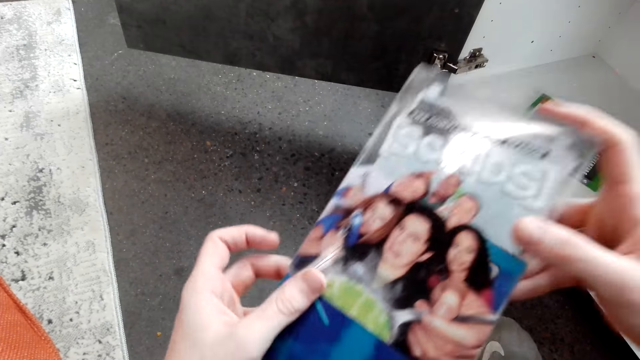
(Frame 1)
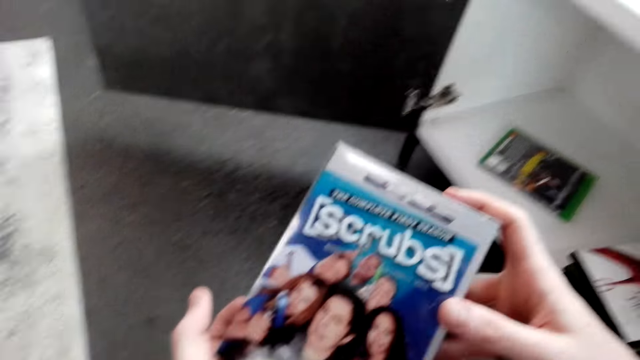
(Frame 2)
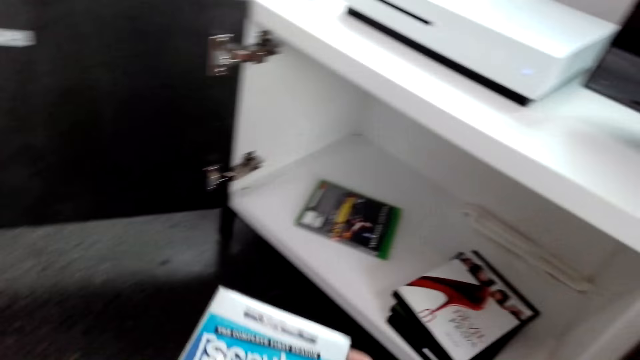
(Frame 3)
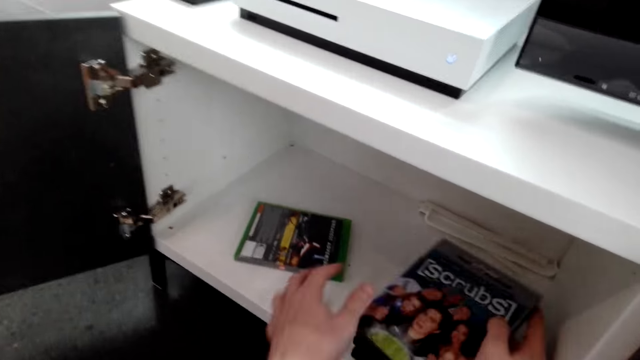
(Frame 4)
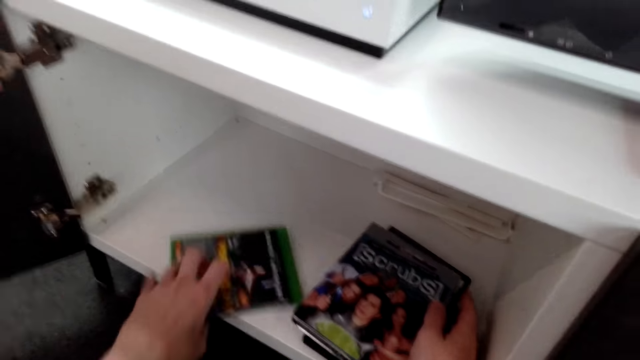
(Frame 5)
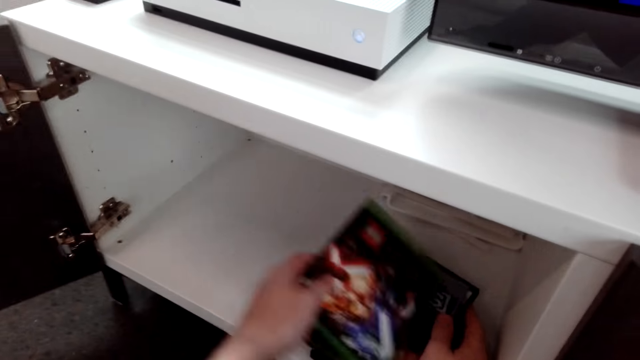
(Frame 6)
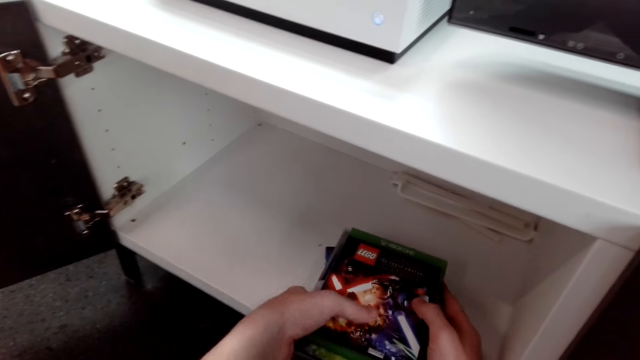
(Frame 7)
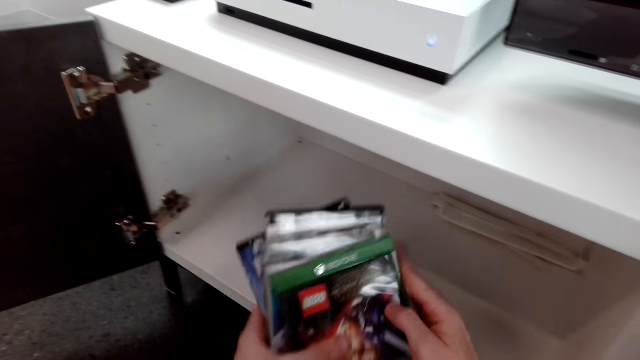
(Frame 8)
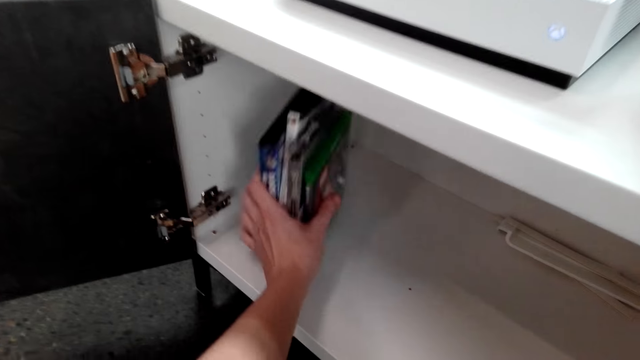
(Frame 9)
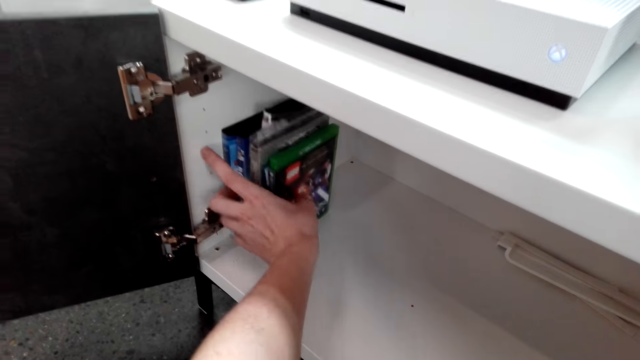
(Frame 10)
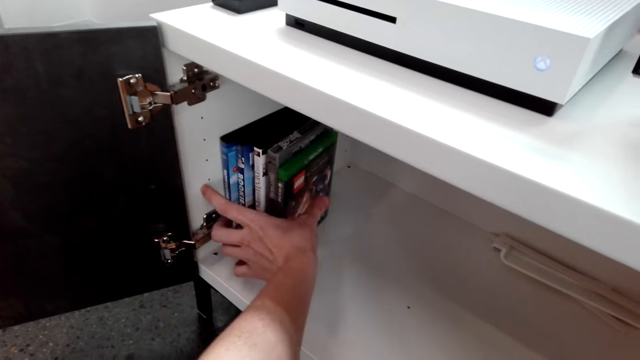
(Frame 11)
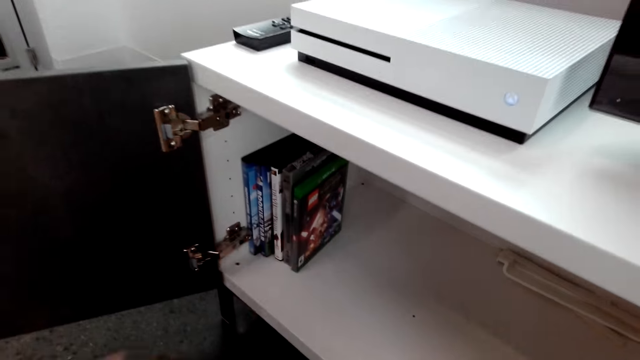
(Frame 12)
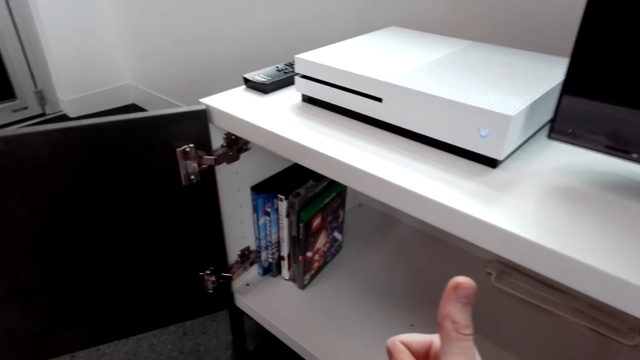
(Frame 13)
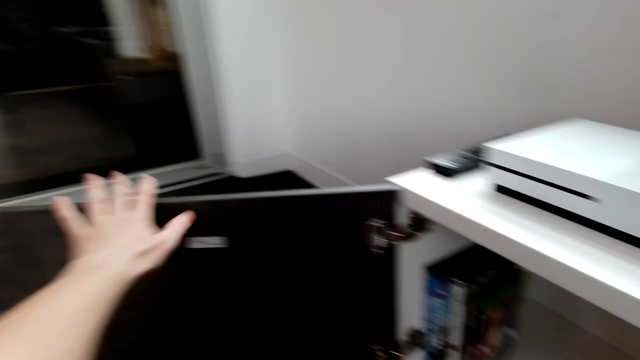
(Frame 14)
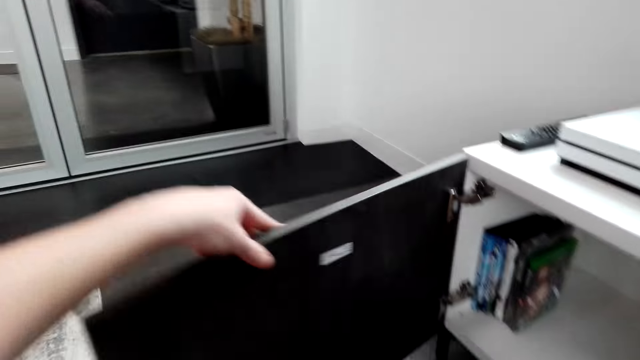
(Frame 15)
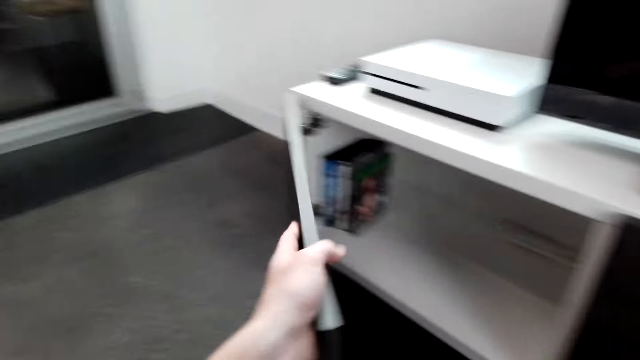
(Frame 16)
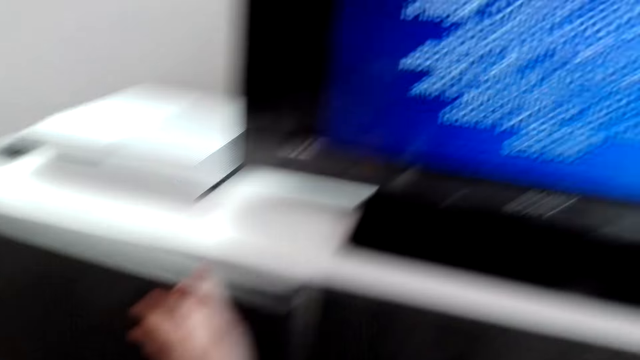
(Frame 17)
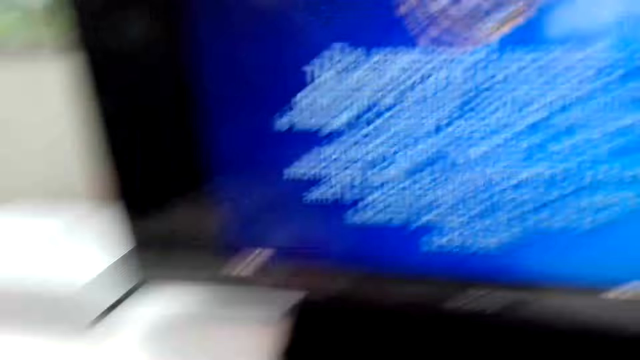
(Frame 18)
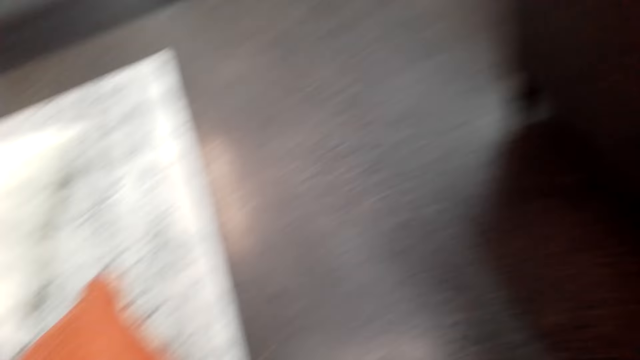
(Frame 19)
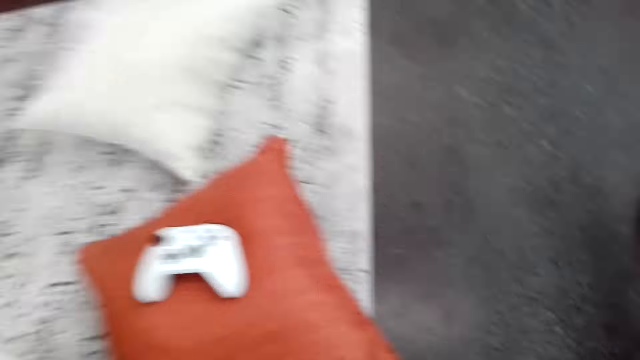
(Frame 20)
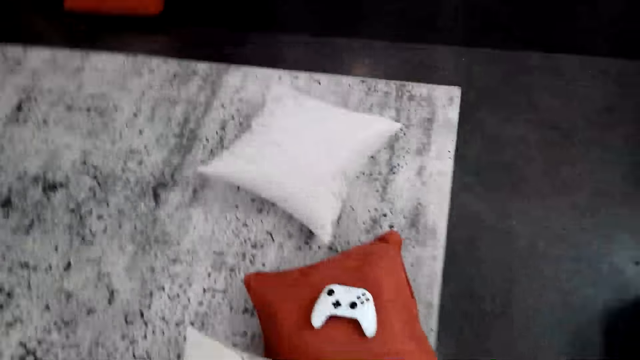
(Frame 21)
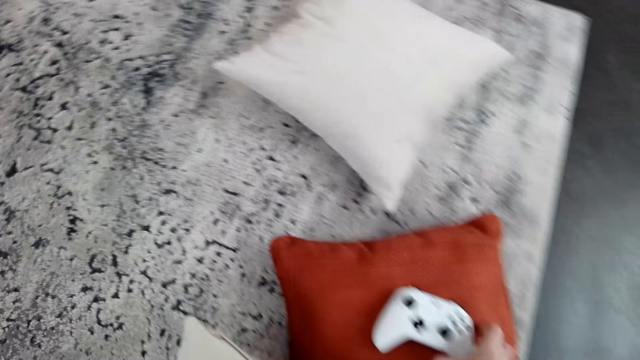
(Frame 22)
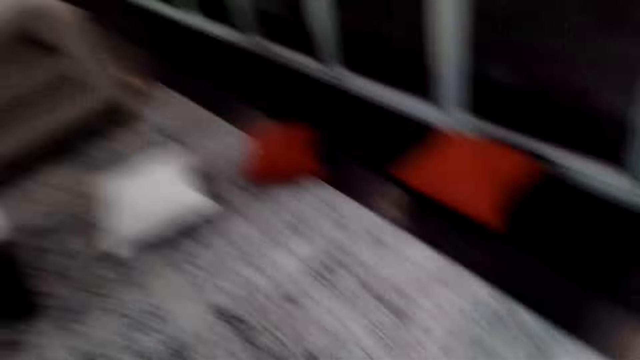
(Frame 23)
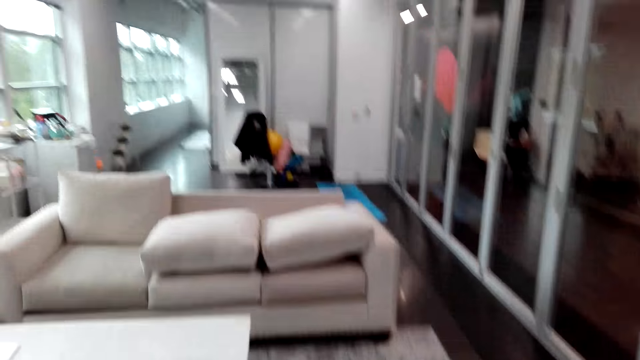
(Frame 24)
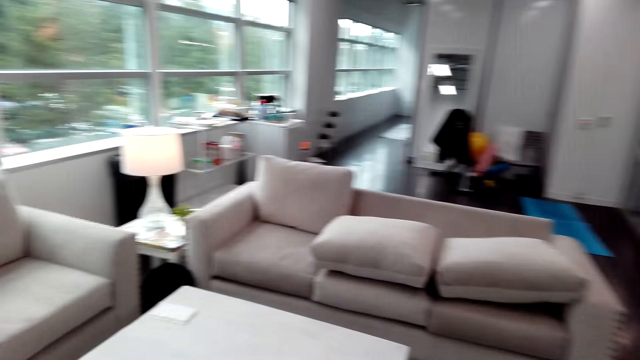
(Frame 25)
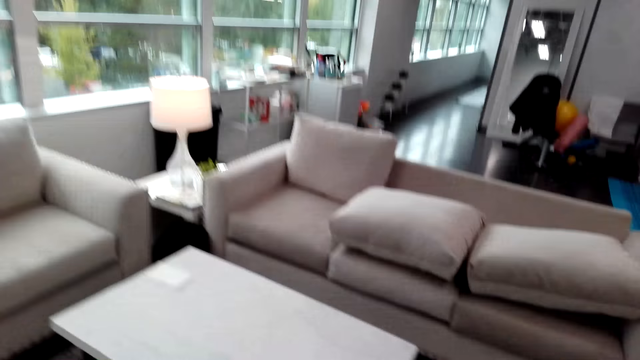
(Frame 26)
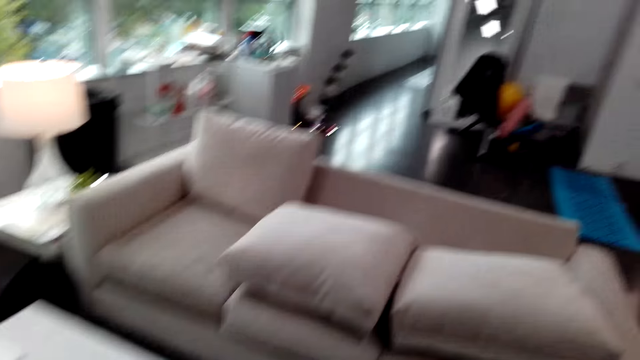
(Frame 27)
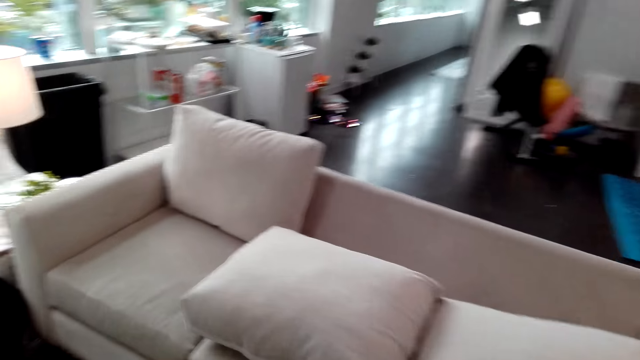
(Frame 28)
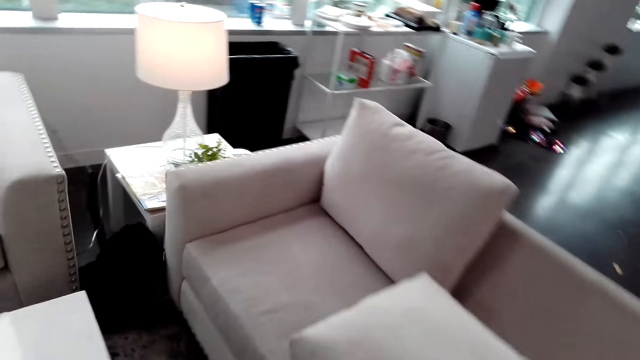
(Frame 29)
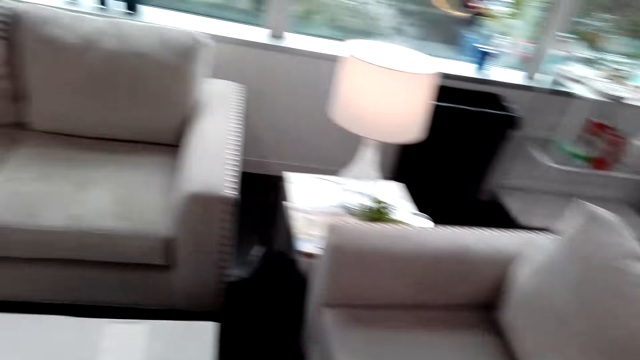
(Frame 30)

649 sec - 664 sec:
The camera wearer picks up movie cases. They put the movie cases down. They arrange the CD holders in the cabinet. They close the door of a TV stand. They walk in the room.

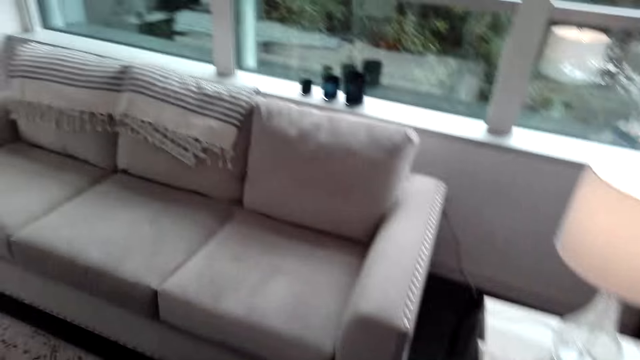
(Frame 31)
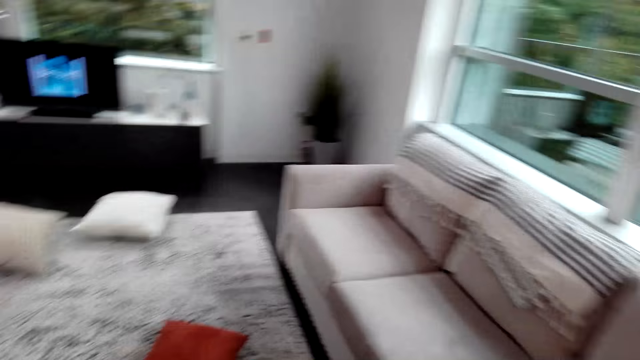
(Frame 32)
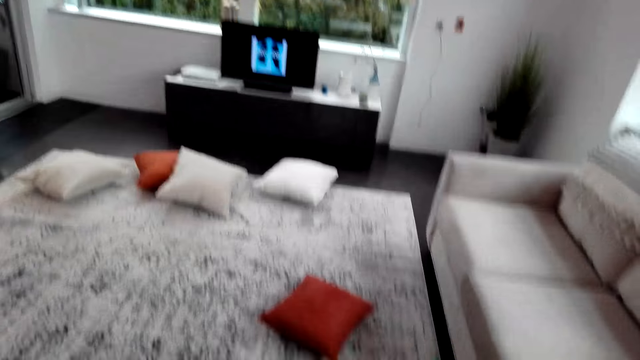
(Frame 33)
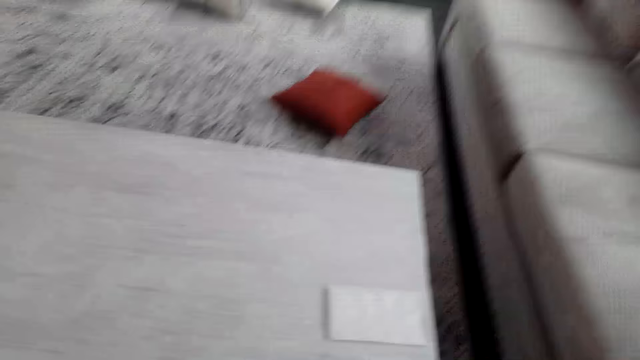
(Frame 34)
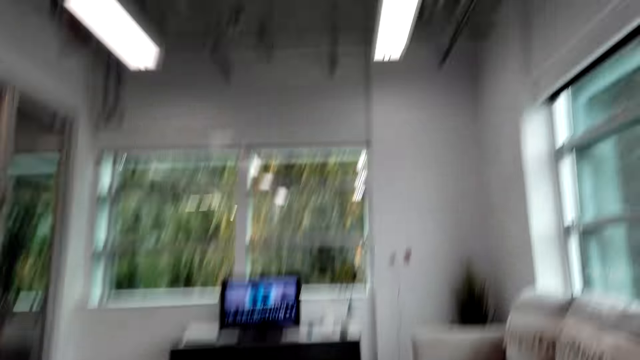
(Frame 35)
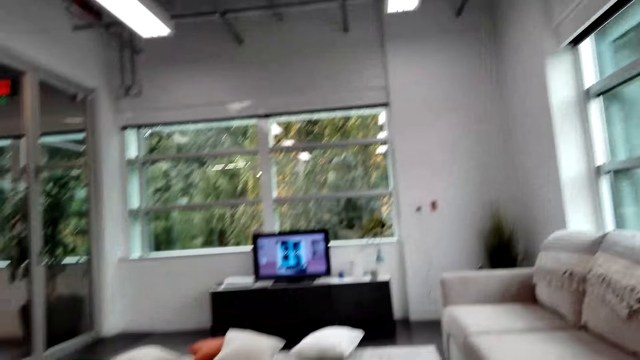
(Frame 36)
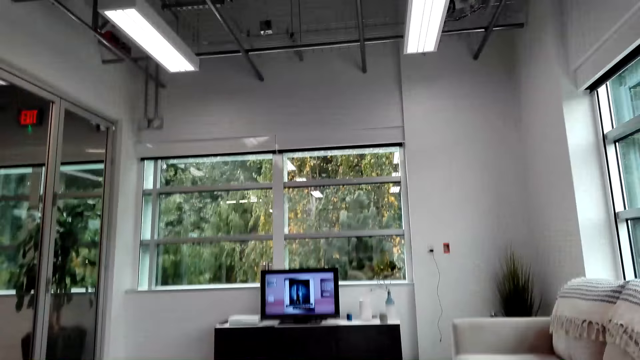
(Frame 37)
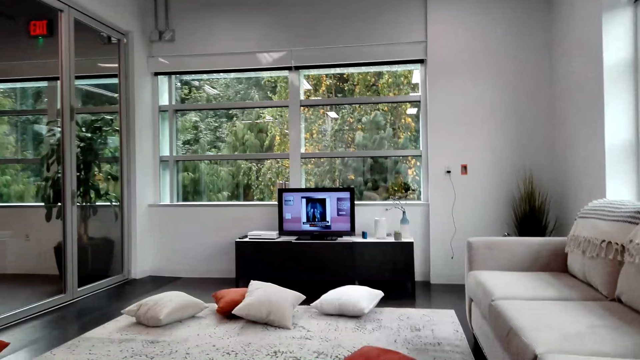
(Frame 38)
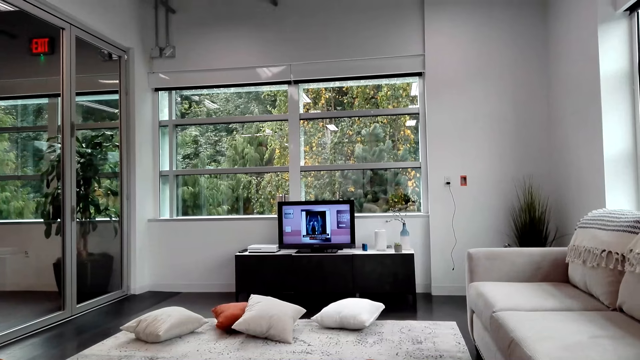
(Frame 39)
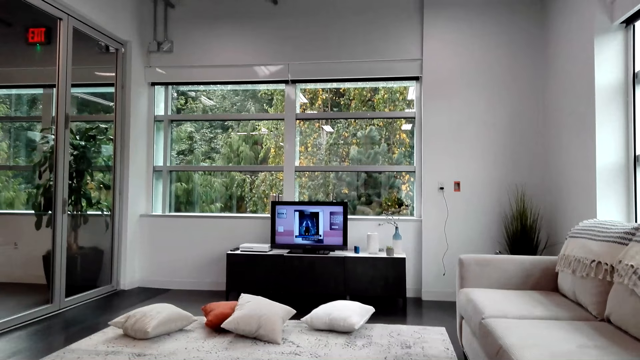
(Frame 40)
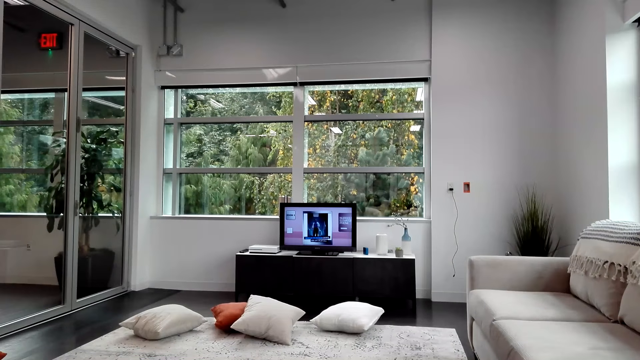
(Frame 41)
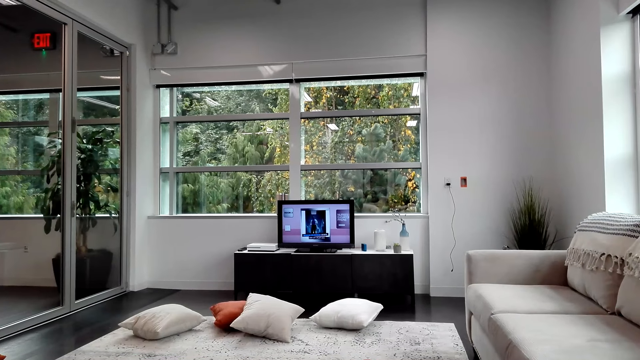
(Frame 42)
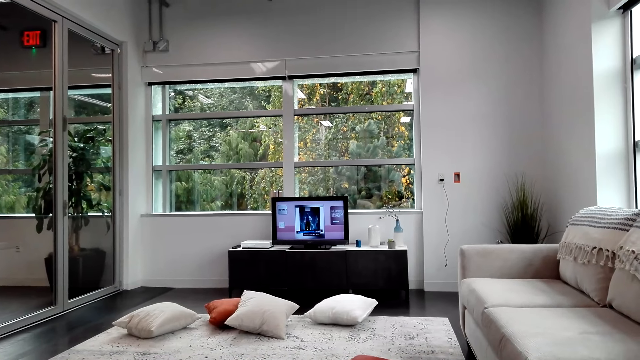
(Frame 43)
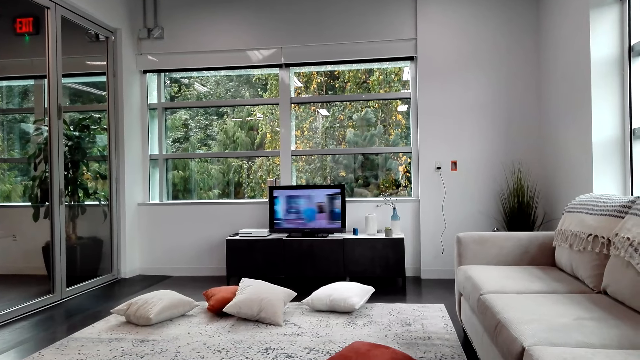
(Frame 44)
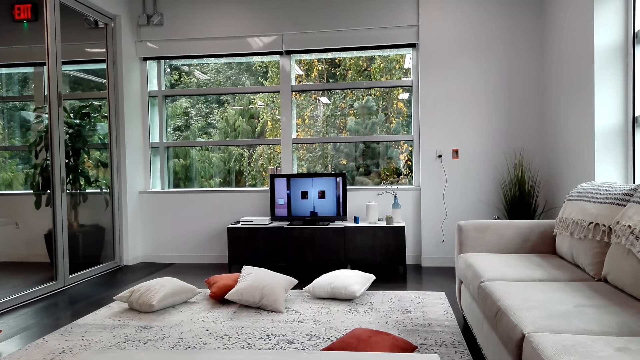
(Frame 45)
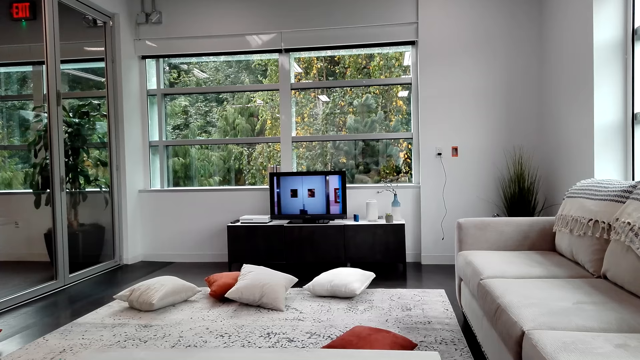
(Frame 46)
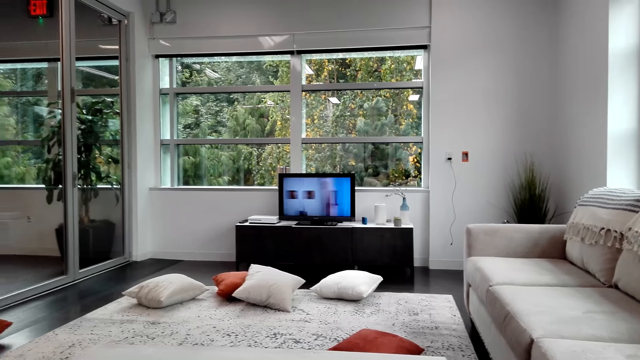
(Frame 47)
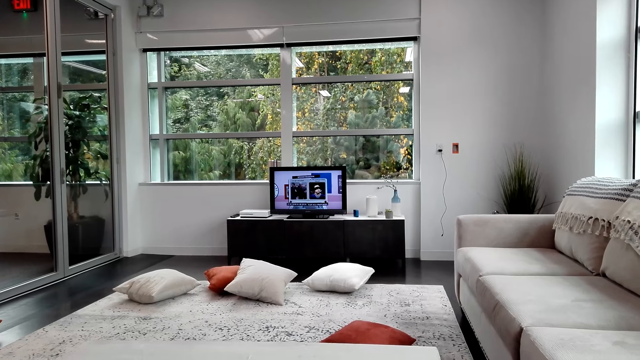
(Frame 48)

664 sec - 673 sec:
The camera wearer watches a movie.
